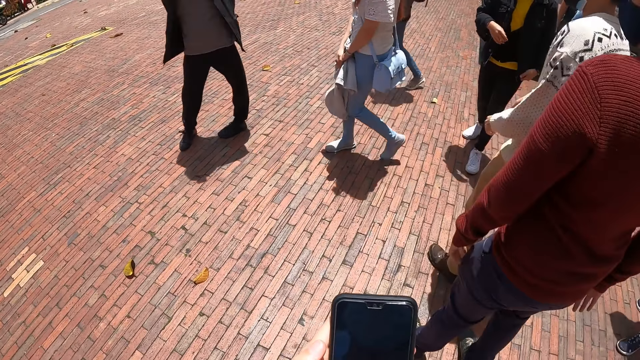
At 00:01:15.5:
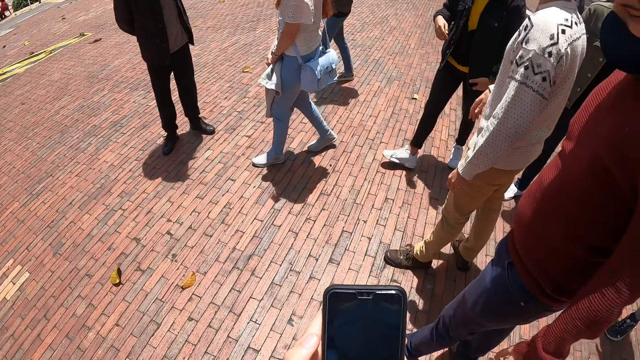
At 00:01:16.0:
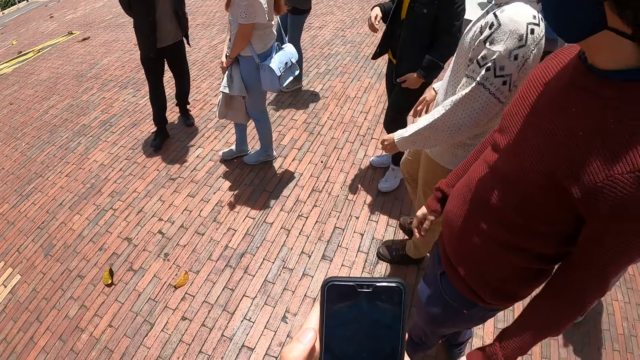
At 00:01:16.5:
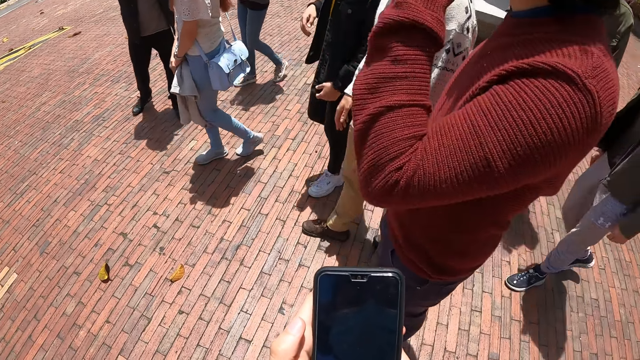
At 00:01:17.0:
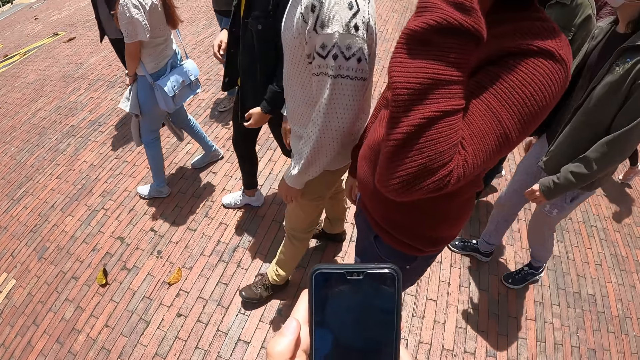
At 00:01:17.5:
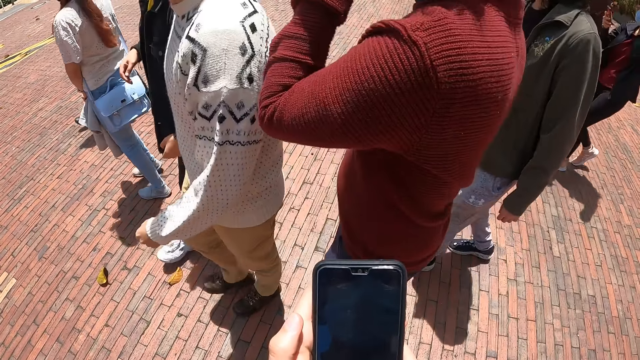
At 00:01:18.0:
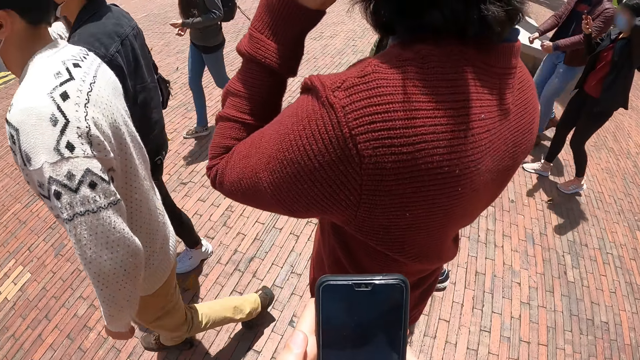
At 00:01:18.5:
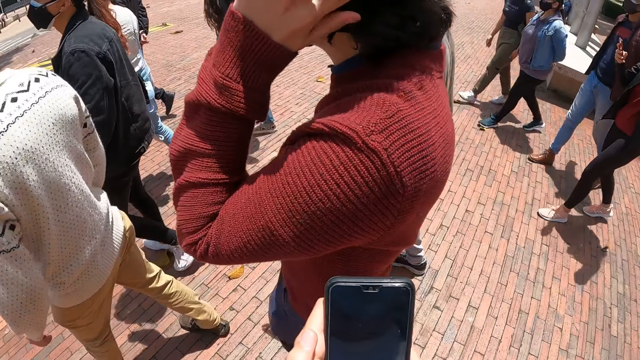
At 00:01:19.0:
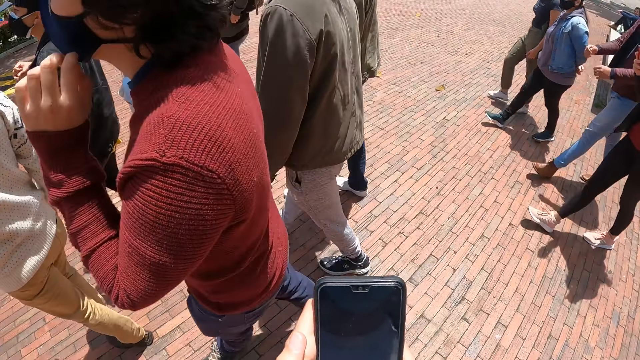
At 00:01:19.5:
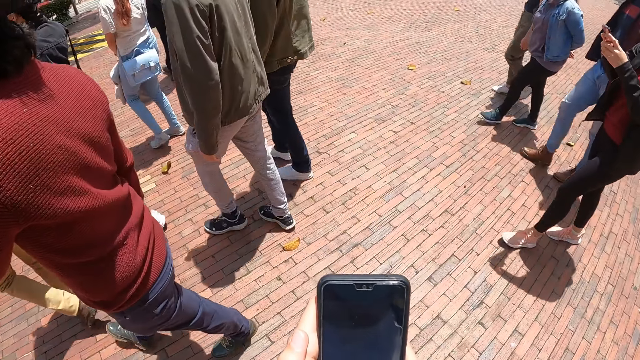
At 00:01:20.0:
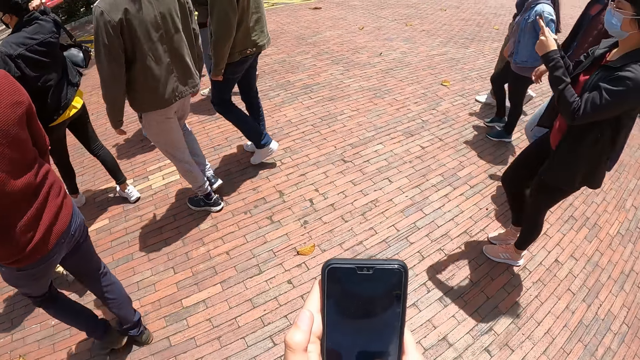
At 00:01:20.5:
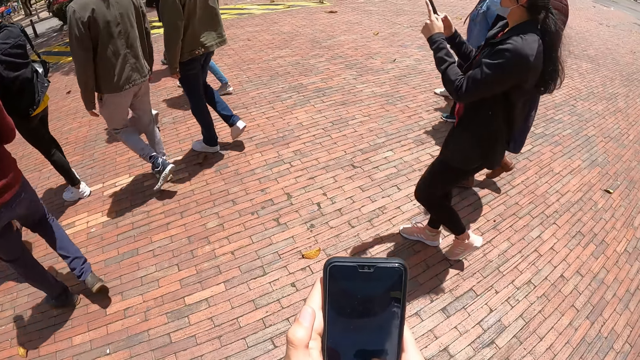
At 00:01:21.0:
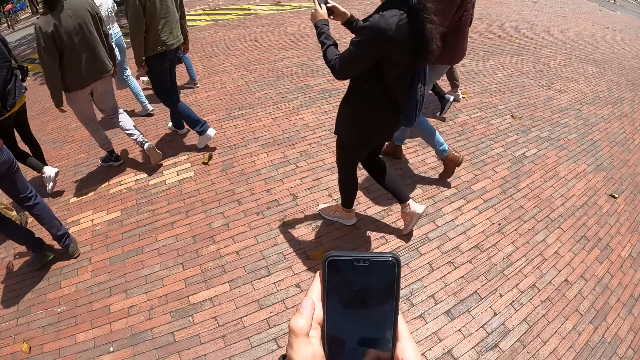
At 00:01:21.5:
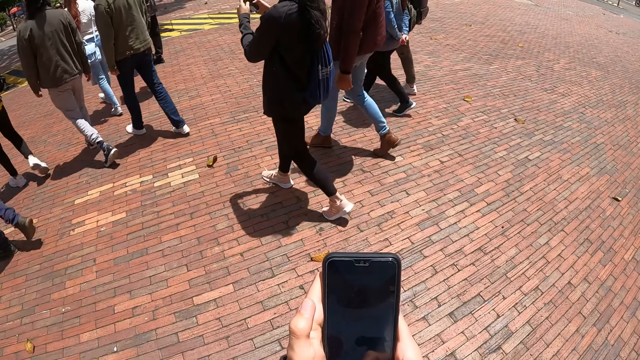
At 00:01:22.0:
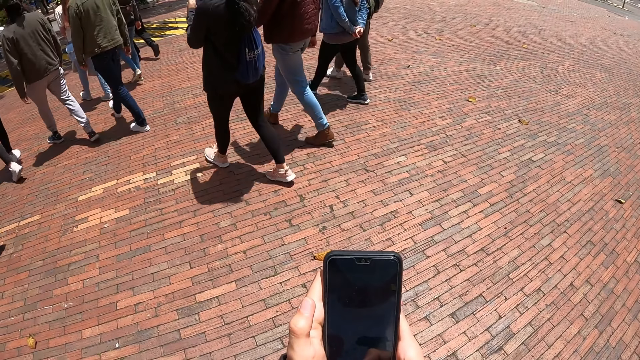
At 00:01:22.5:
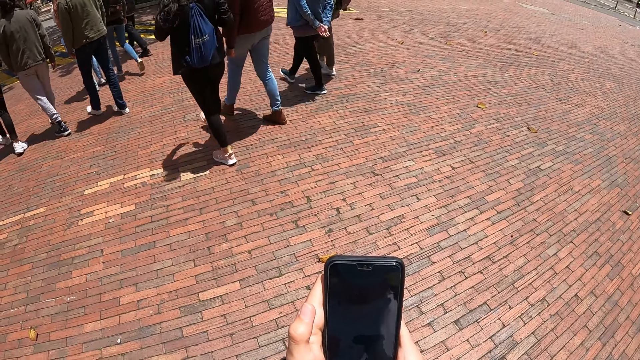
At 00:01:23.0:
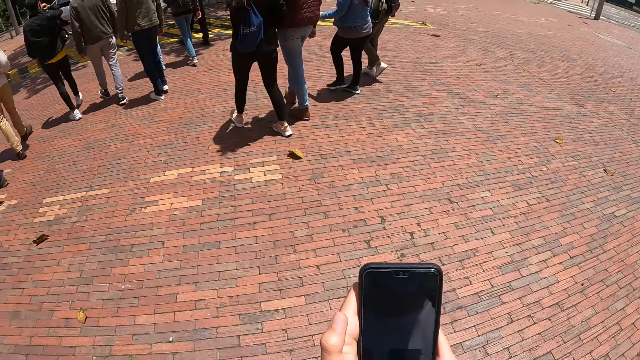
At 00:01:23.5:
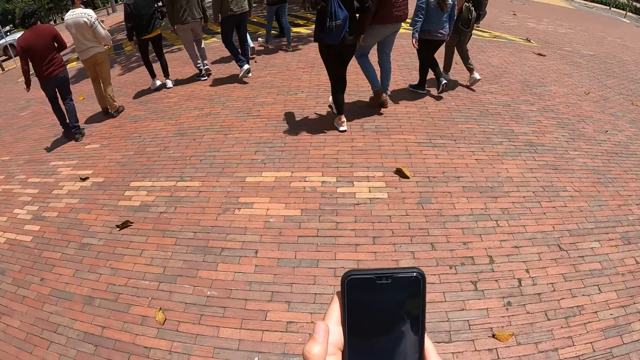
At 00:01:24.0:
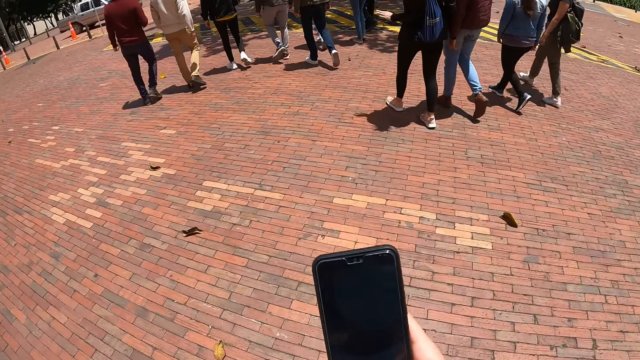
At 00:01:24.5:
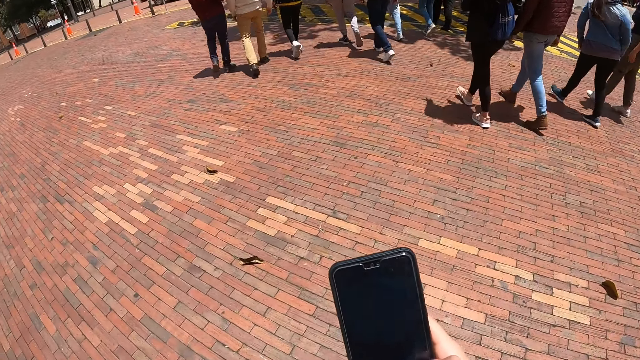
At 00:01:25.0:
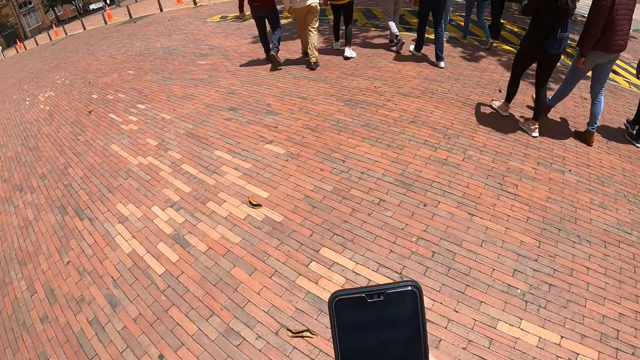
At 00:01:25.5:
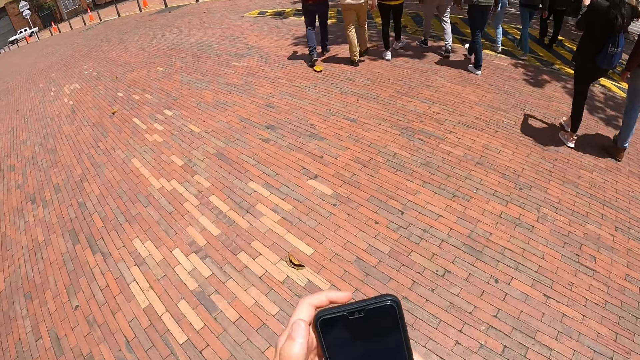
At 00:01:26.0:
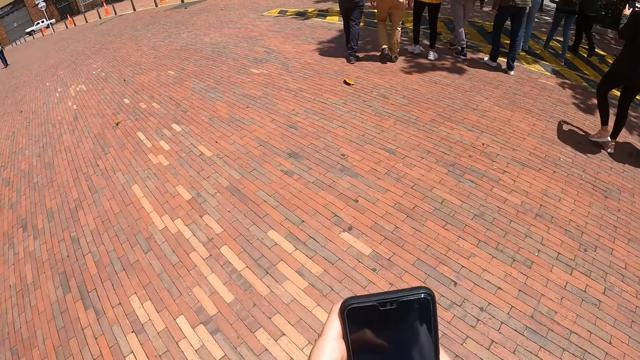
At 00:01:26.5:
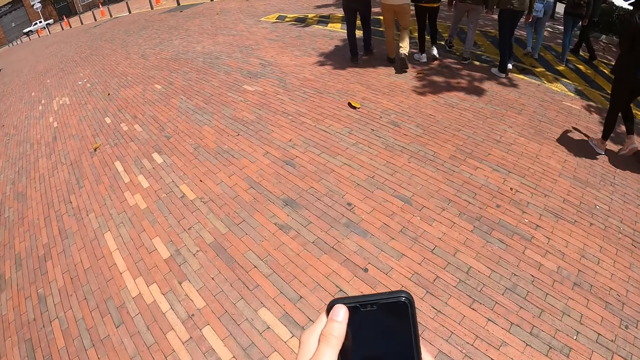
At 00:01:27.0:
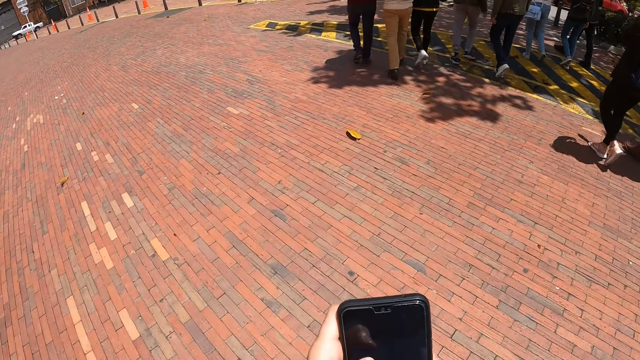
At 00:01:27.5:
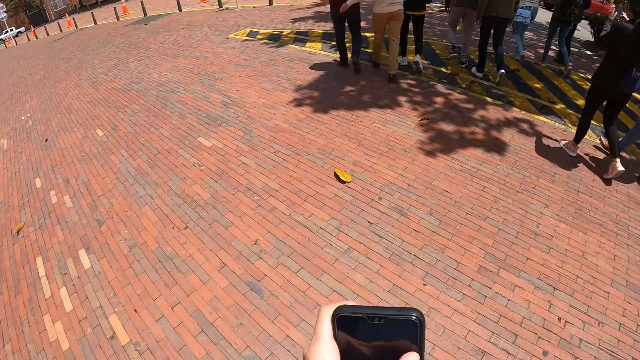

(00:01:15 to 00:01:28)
A man turns around. A person and another person walk across a street. The camera wearer holds the phone with both hands. Another man walks along. The first man touches the mask with the left hand. A woman walks along. The camera wearer holds the phone with both hands. They walk across a street and use a smart phone.

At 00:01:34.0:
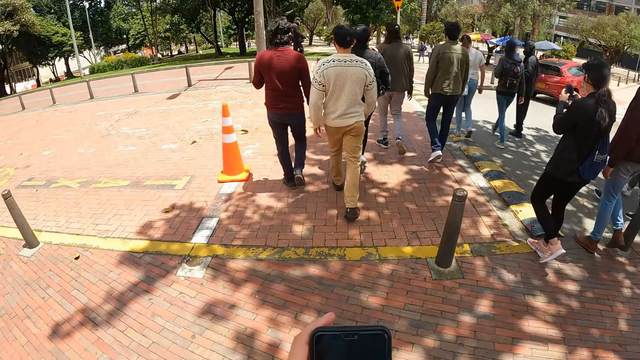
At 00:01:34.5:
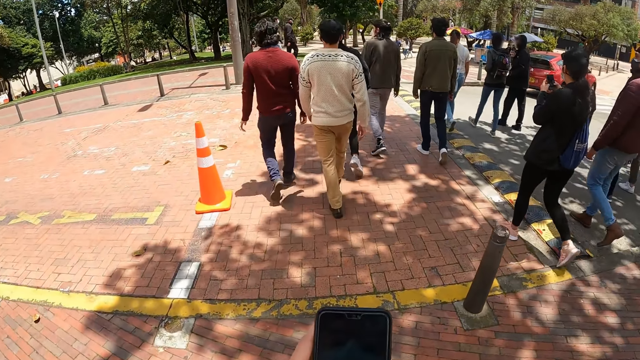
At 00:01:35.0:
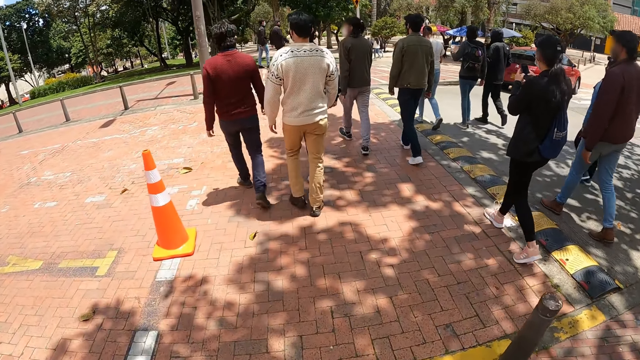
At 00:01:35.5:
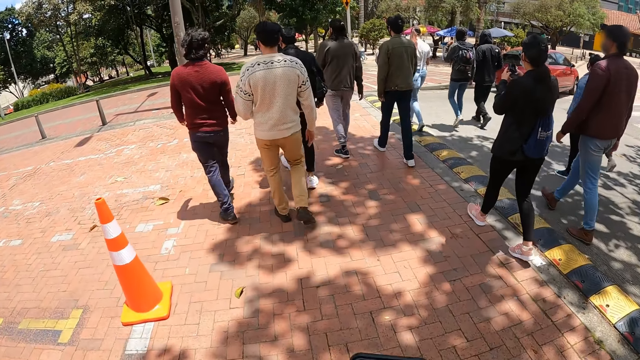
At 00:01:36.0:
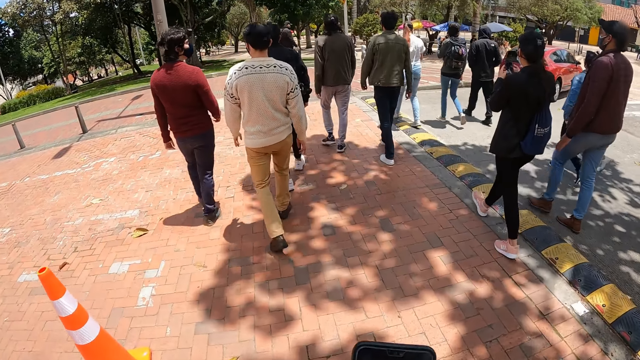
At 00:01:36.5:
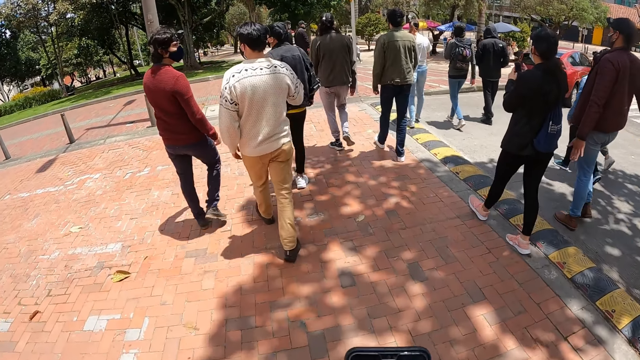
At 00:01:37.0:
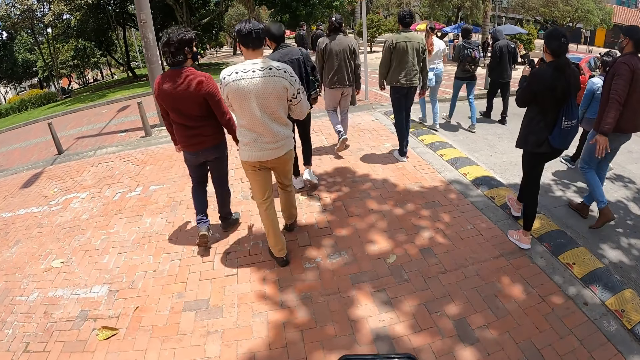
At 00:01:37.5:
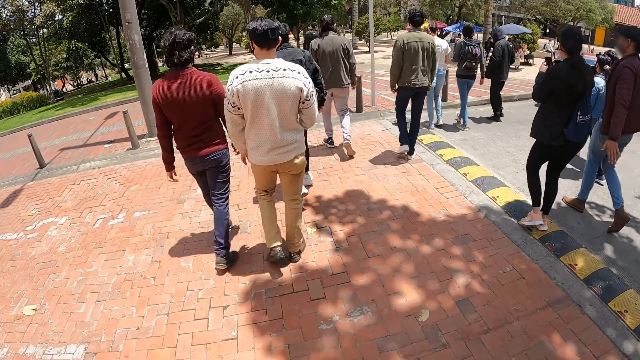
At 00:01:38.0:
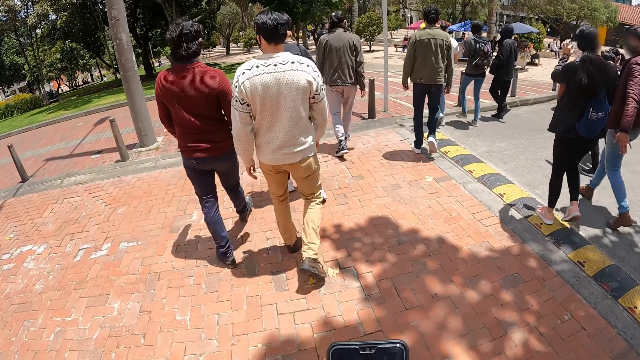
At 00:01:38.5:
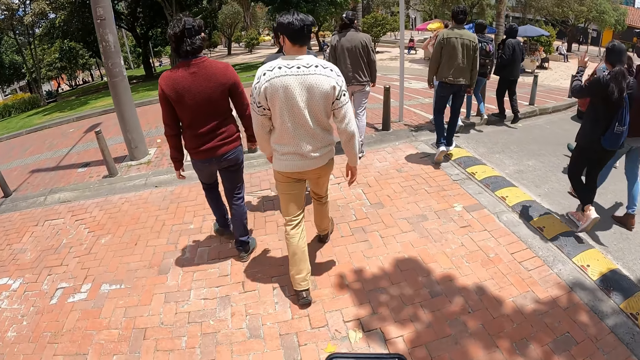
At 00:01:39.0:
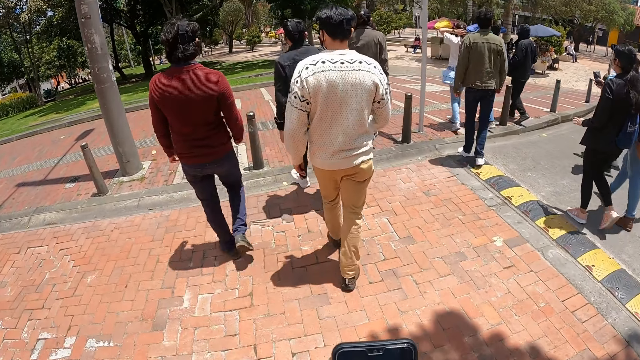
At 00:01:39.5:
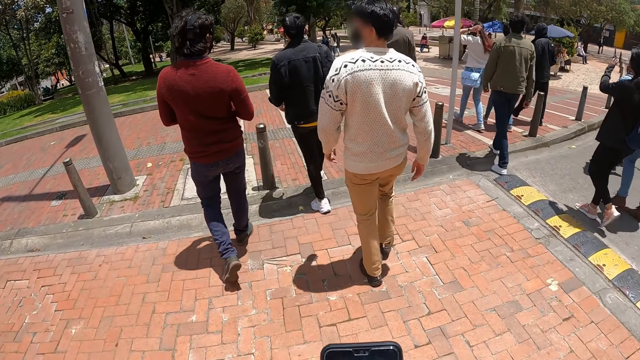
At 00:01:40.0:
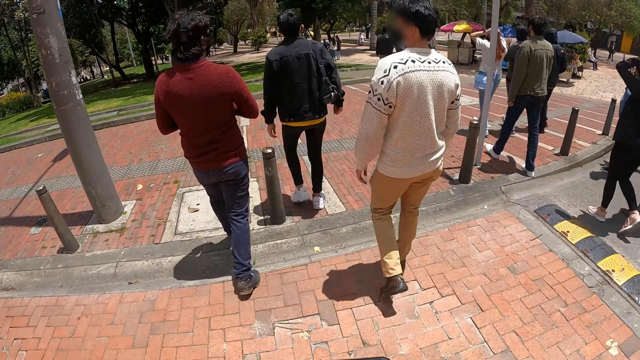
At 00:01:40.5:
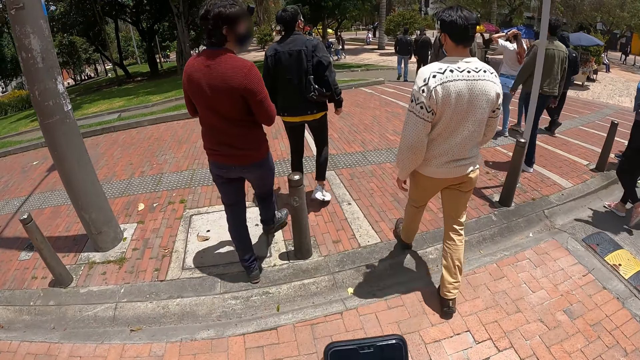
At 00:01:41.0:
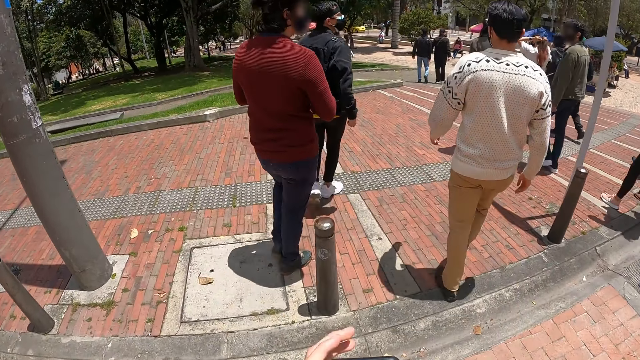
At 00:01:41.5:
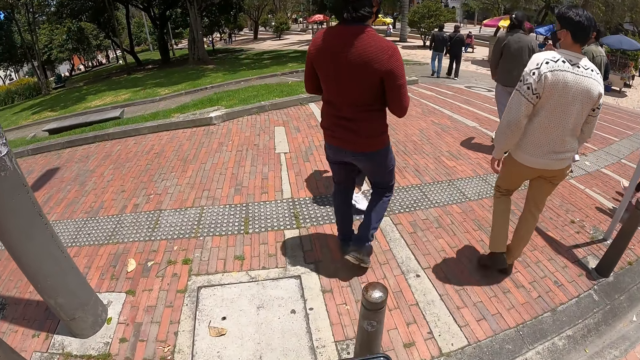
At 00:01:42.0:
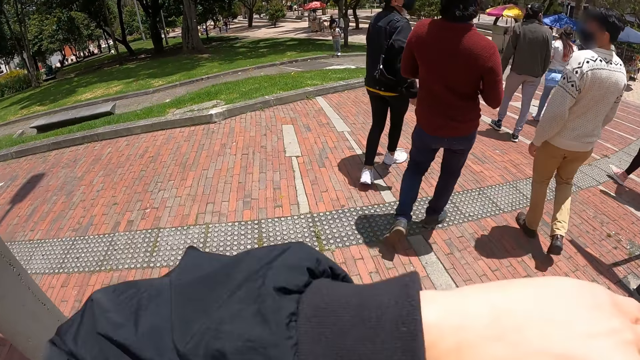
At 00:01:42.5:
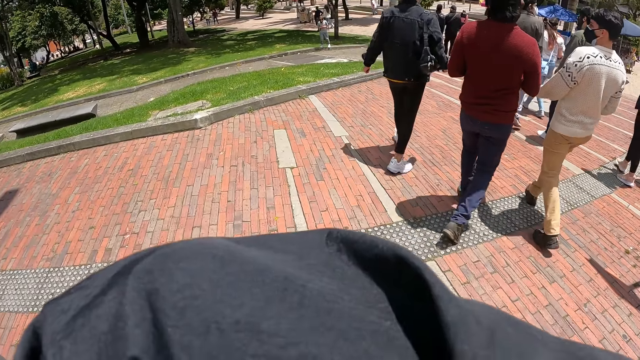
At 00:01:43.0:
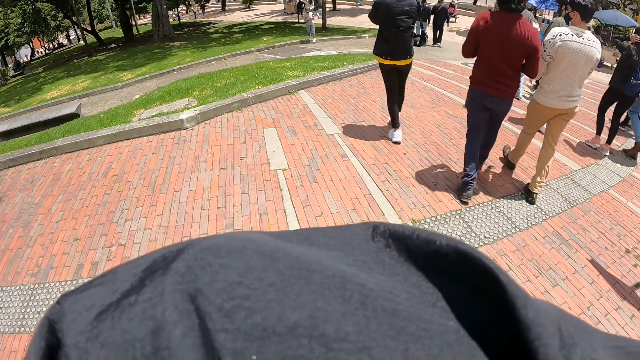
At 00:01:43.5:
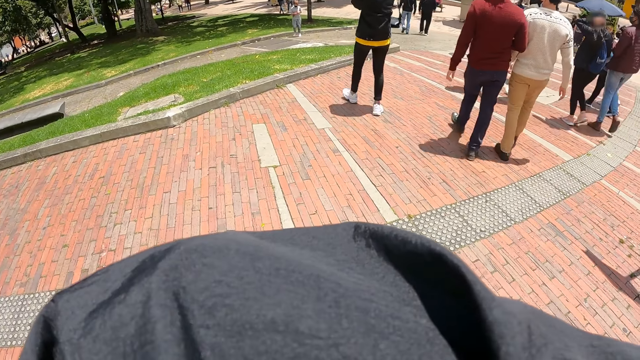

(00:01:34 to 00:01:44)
A man interacts with other people. The camera wearer walks along. The man walks along. The camera wearer uses a smart phone and walks across a street. They raise the left hand. They walk across a street again.
